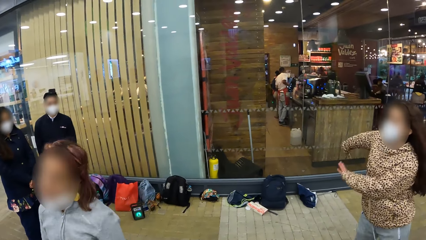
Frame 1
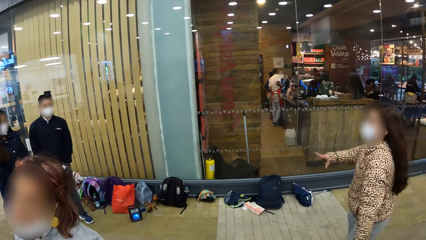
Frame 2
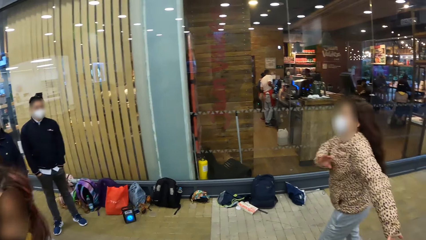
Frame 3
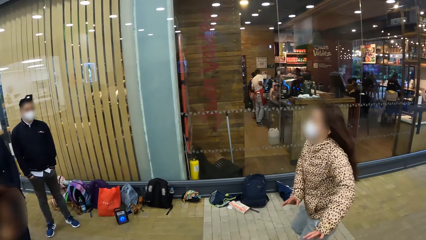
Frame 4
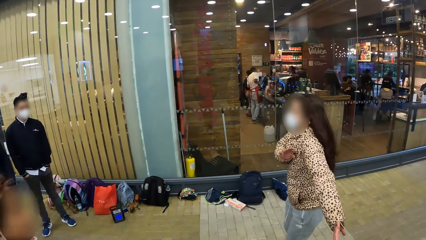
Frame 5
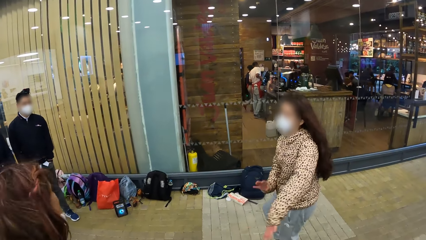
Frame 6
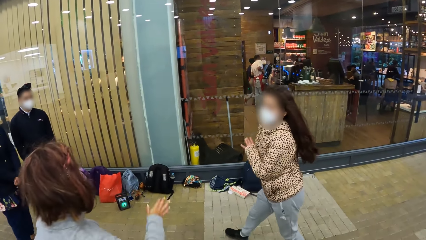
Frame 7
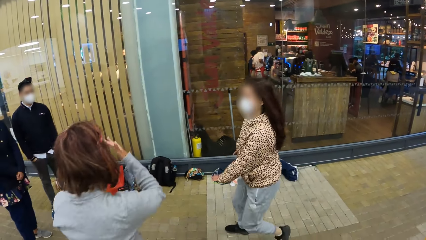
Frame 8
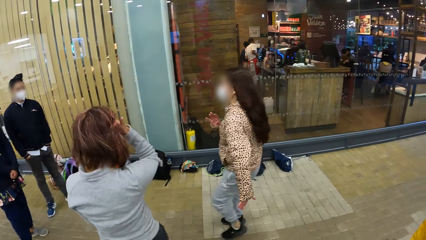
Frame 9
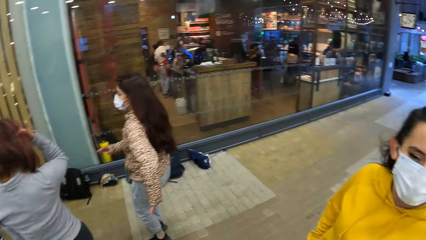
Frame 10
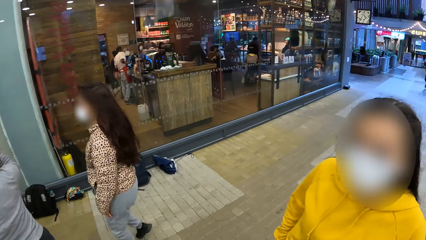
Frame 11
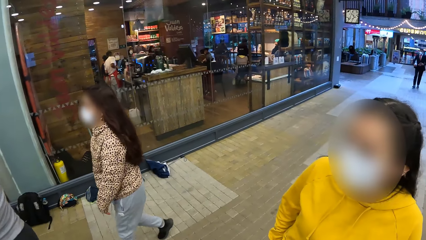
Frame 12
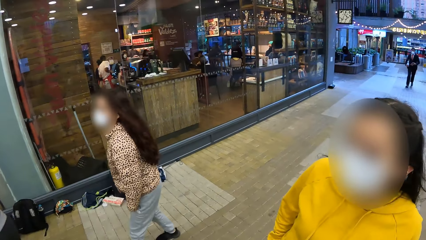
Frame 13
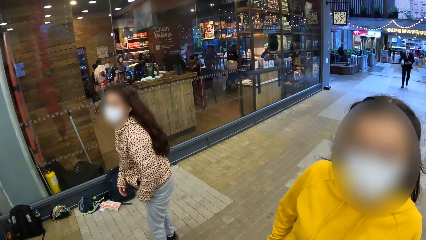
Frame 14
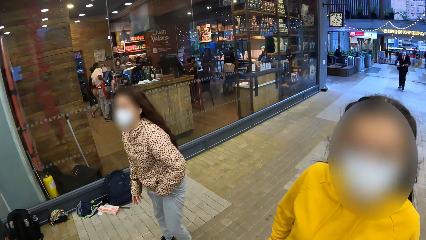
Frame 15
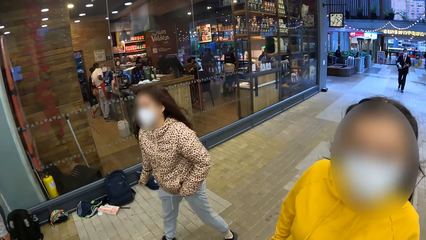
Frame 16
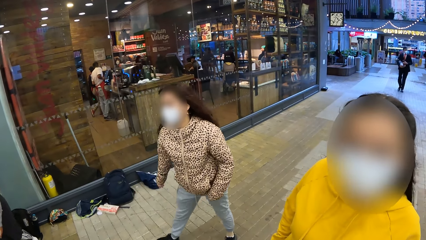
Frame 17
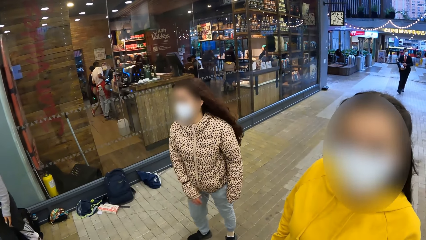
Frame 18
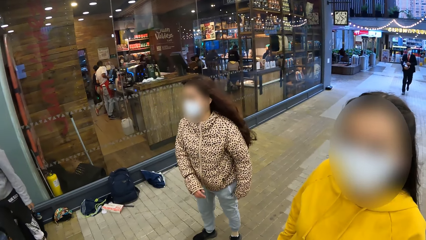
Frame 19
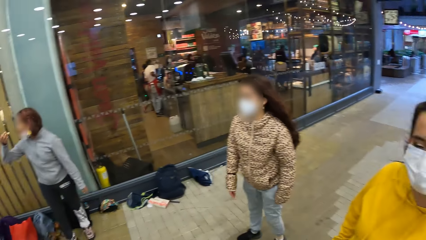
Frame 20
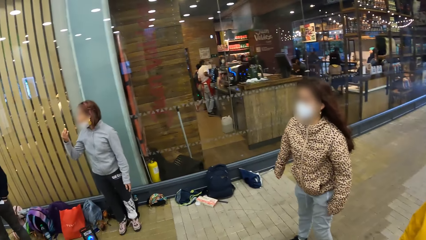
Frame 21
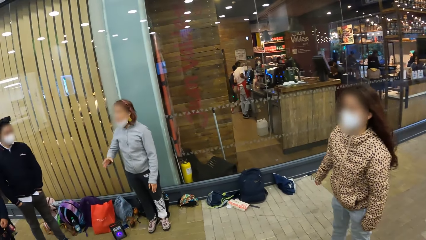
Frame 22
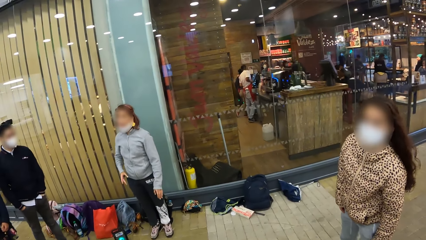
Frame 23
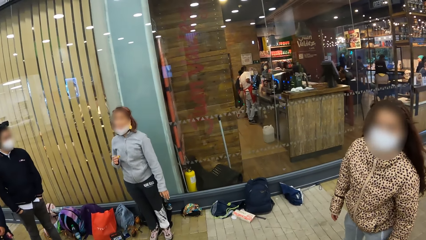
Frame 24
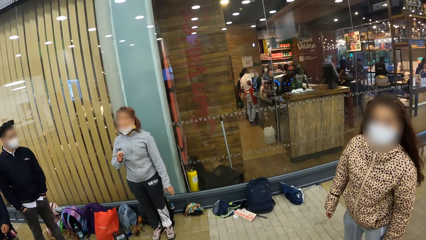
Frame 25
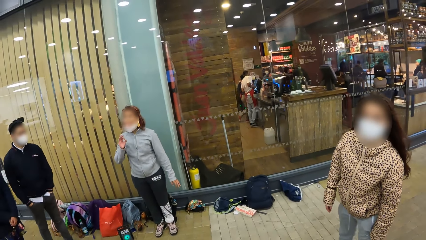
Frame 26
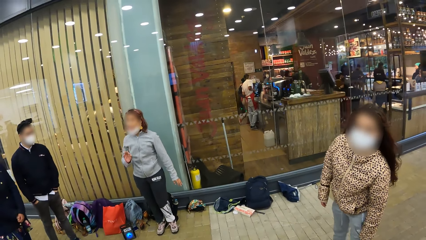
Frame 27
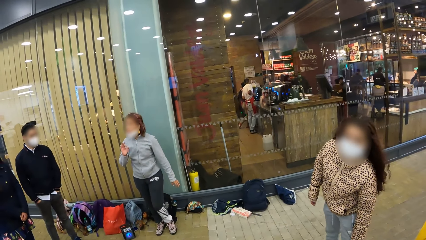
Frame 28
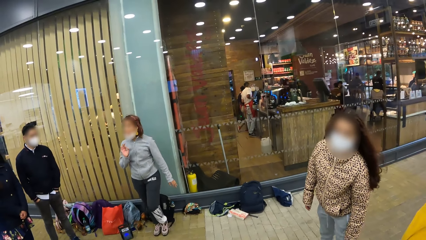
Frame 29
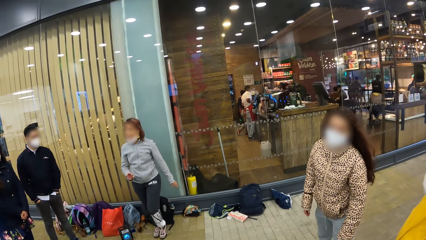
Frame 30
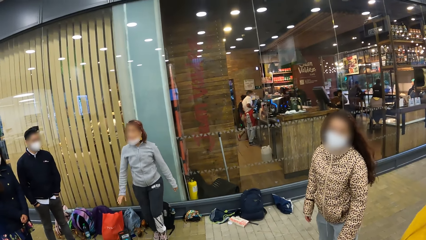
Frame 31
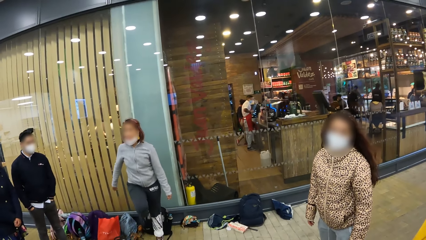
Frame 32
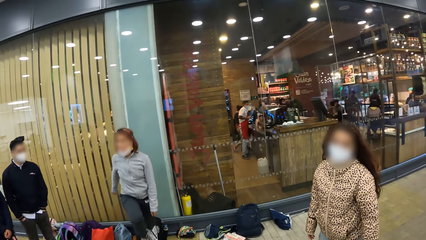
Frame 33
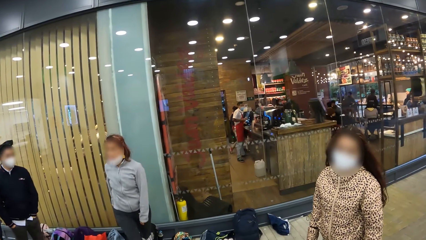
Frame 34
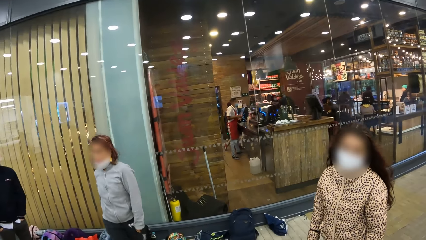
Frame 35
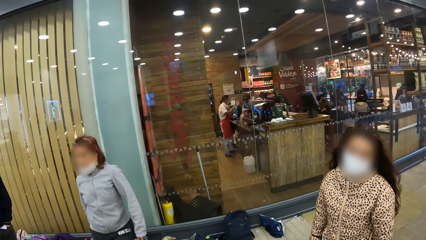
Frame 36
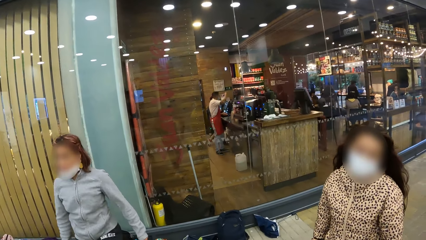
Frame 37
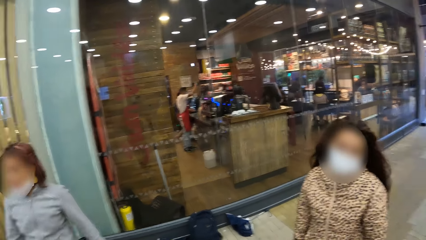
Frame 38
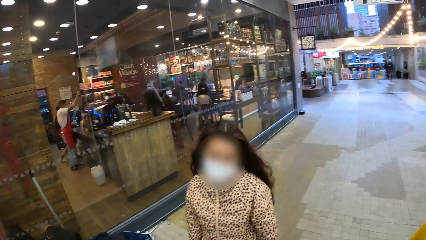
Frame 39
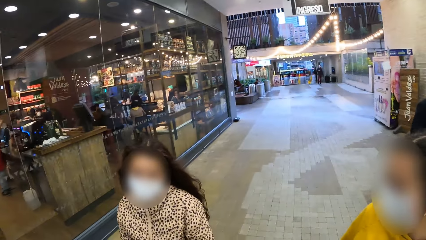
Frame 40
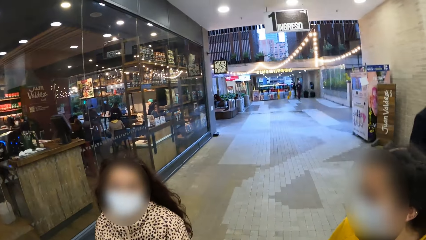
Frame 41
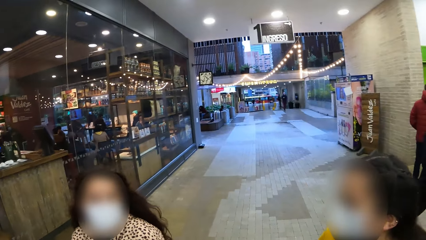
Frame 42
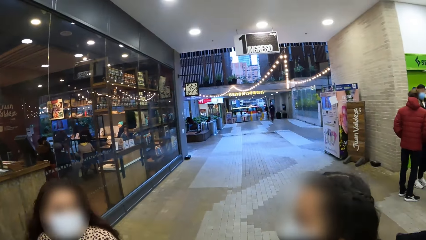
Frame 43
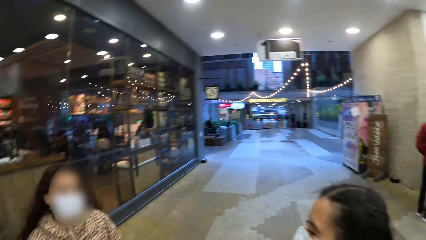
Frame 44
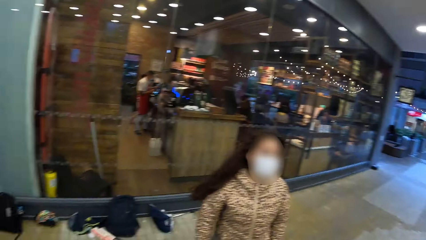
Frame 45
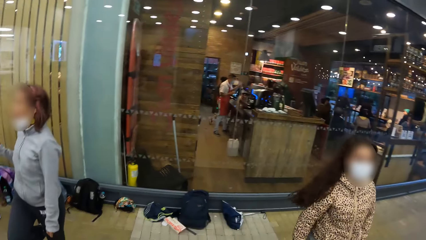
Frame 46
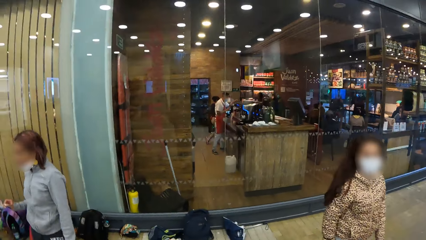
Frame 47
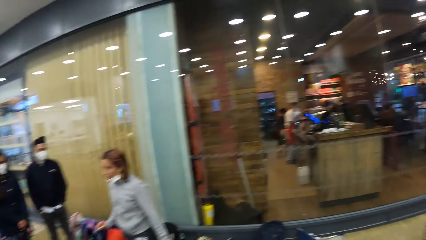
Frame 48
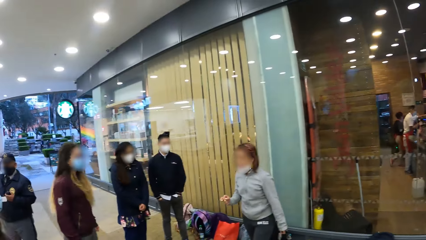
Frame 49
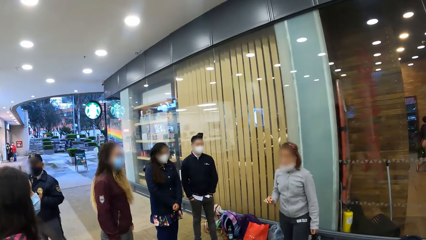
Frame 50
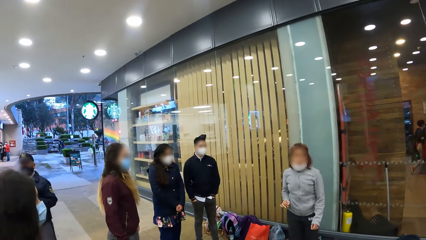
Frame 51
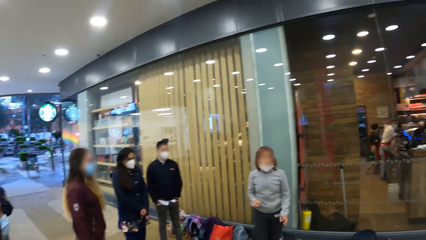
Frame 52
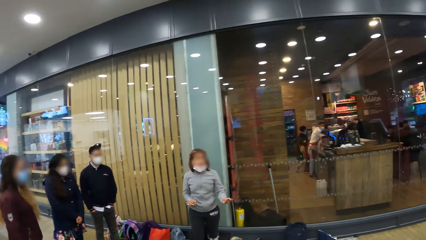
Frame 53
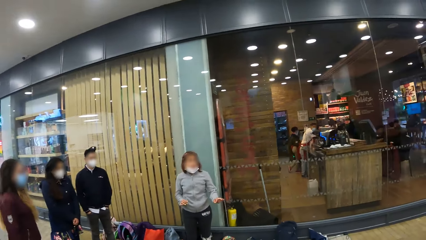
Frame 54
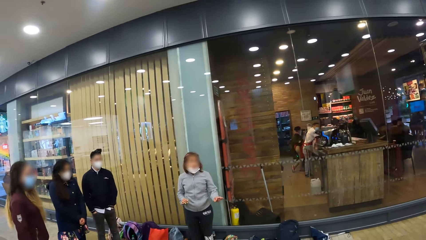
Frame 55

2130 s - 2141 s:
A person dances on the floor. The camera wearer looks around. Another person illustrates dance moves.

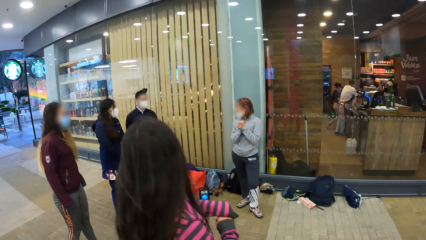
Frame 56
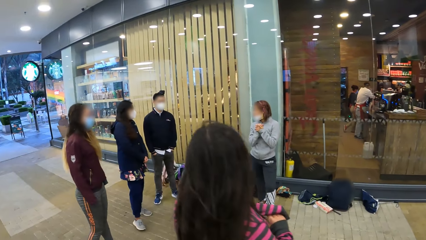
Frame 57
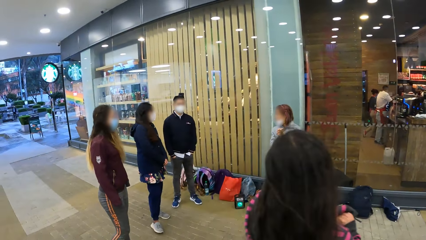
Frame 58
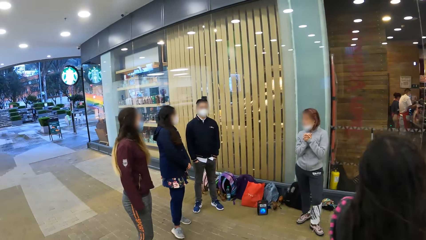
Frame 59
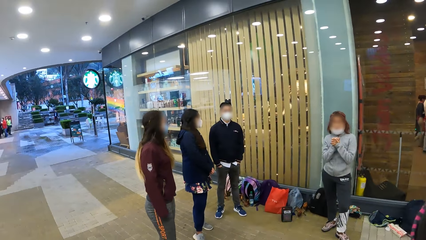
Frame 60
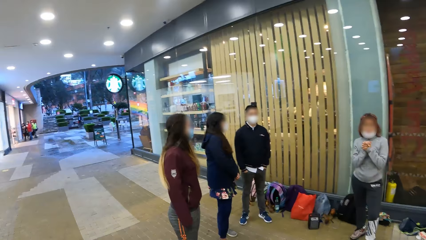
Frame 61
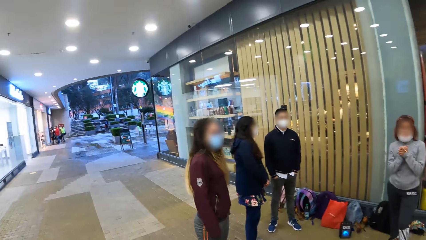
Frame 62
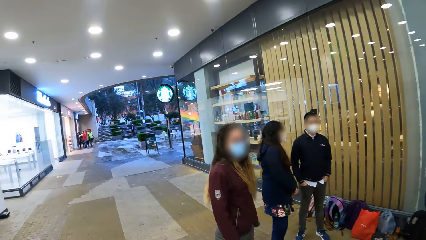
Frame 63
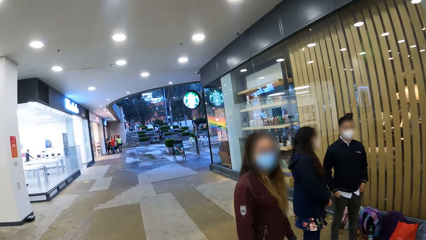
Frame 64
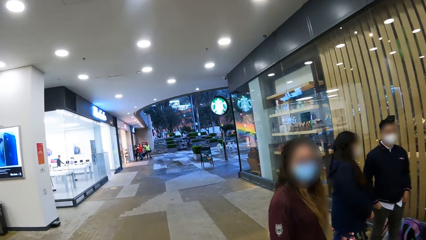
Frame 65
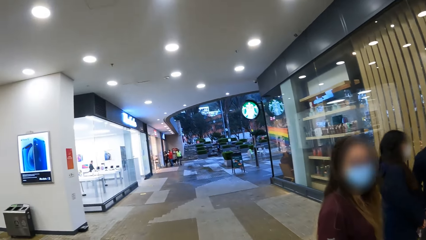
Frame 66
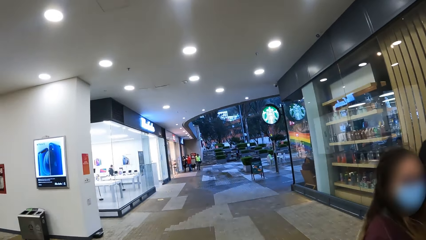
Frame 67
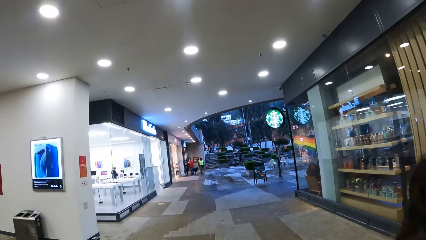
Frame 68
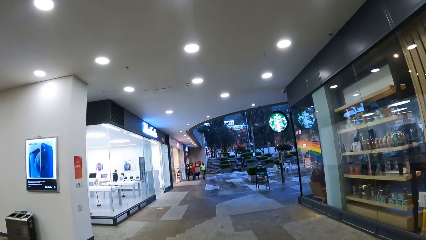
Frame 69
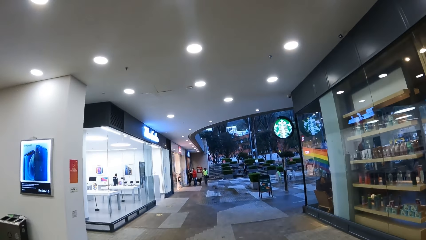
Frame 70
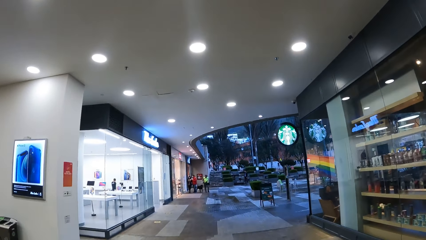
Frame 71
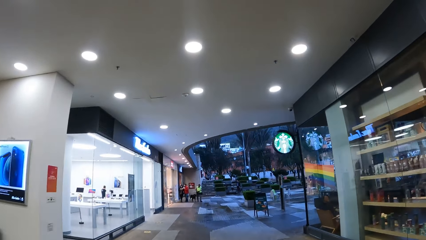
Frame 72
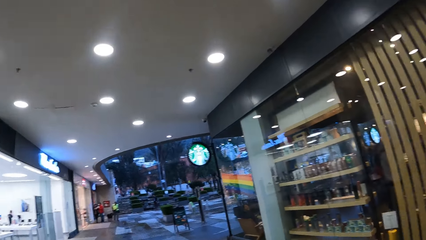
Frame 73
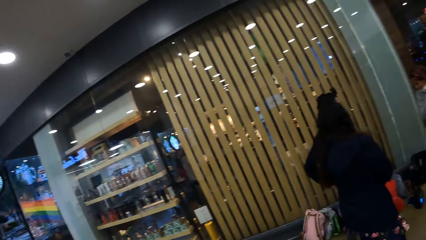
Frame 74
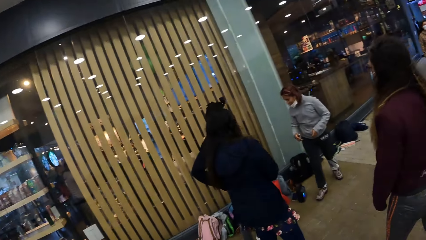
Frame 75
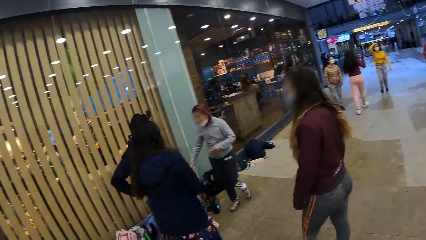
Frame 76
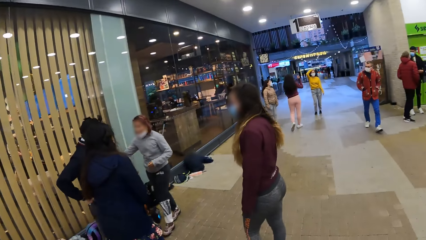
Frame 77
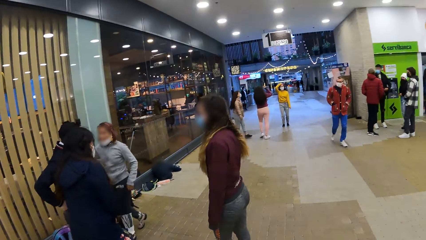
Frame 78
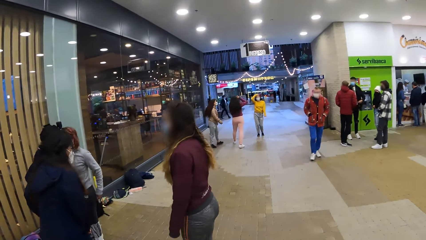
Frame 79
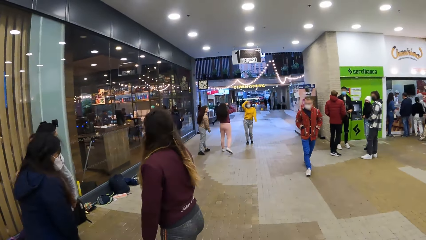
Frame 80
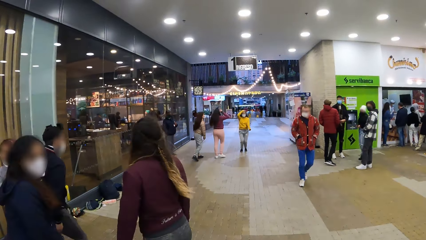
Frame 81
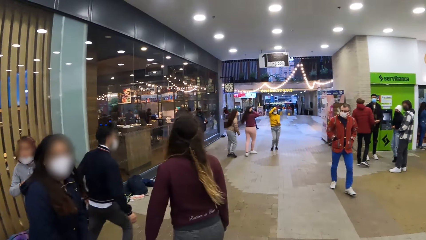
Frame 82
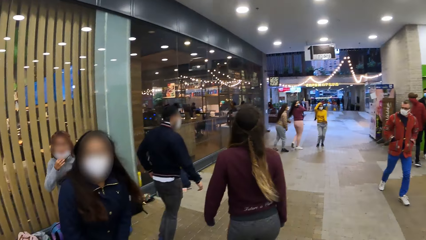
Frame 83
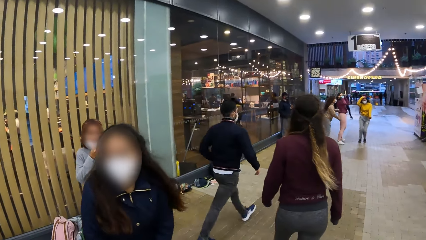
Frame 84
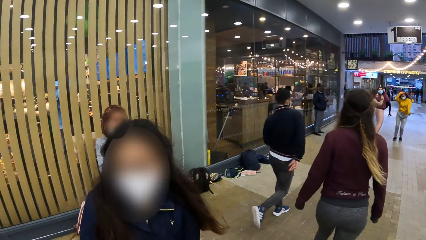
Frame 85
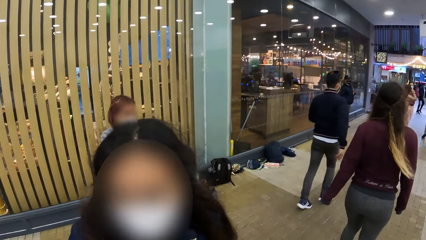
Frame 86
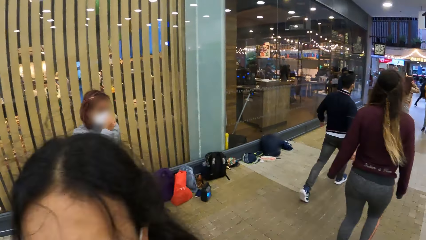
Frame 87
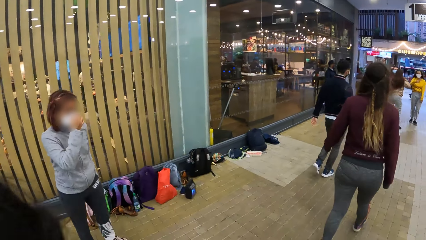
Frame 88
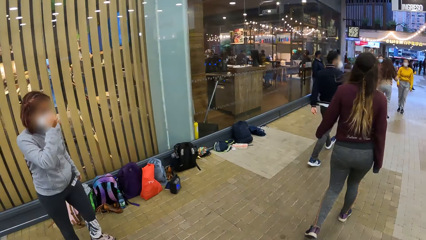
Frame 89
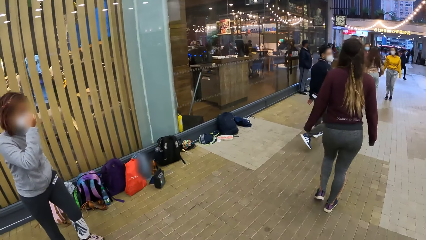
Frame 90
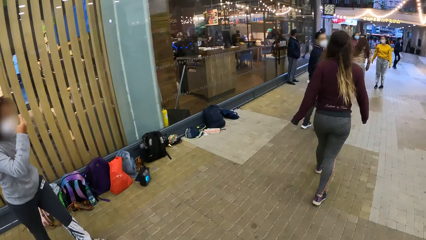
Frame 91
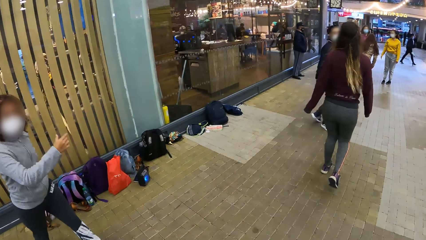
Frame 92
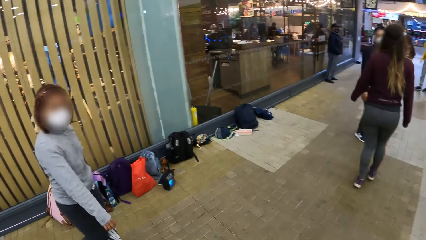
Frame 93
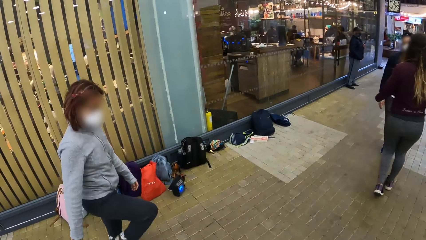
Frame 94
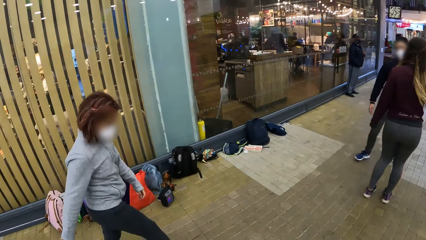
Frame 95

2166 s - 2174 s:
The camera wearer walks on the floor.
